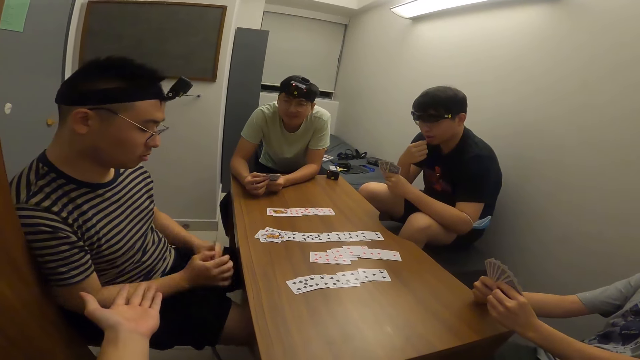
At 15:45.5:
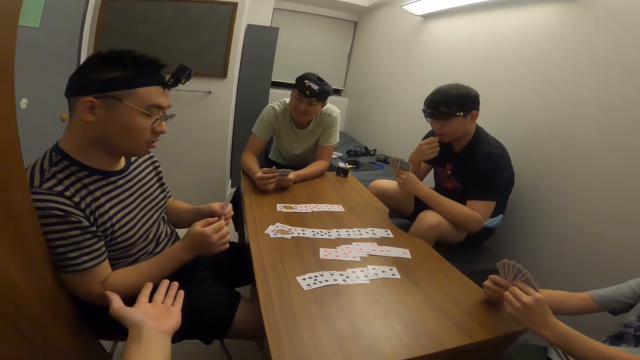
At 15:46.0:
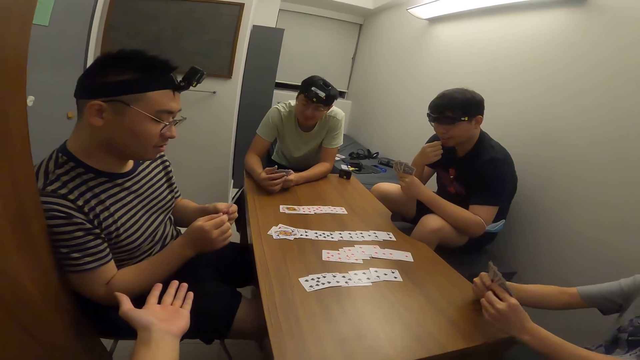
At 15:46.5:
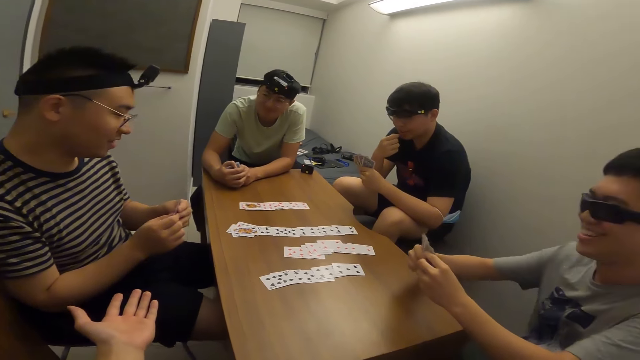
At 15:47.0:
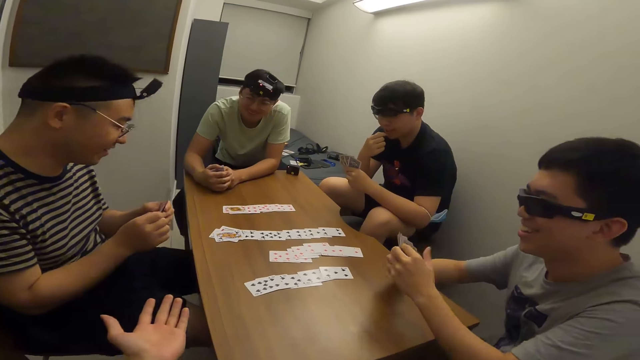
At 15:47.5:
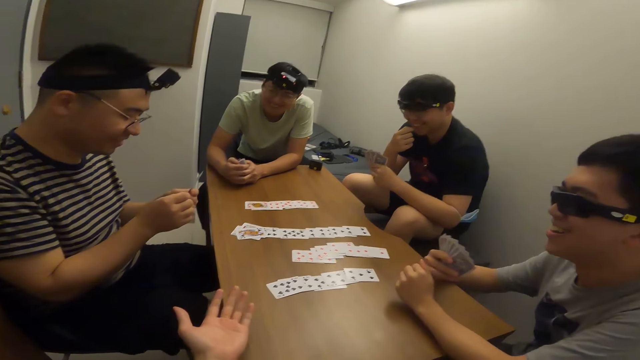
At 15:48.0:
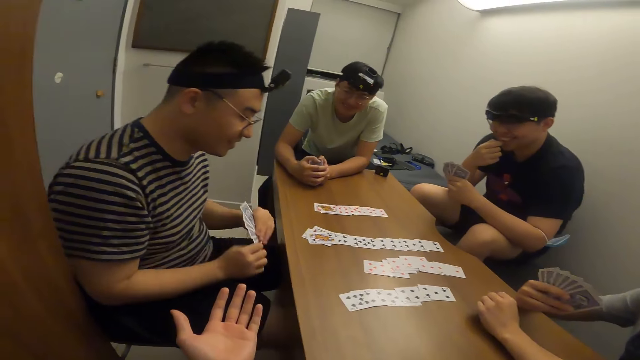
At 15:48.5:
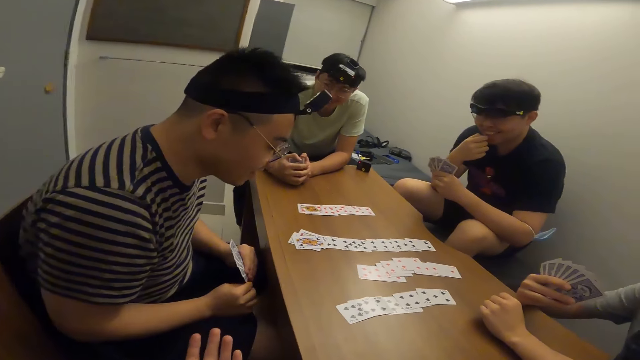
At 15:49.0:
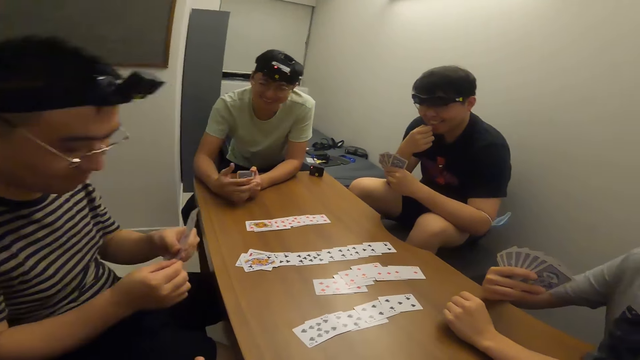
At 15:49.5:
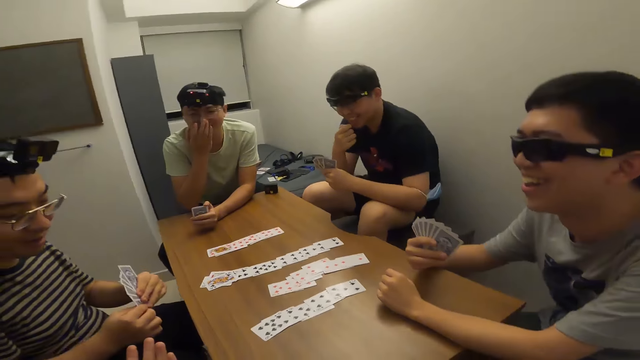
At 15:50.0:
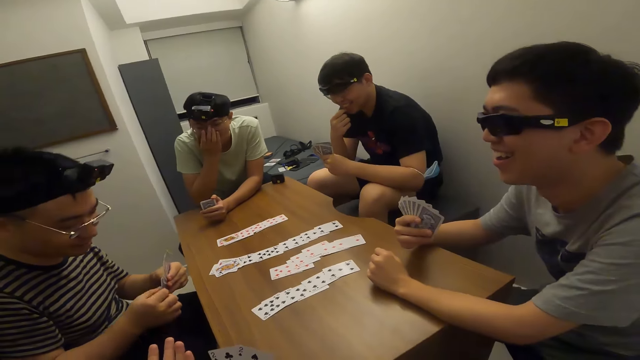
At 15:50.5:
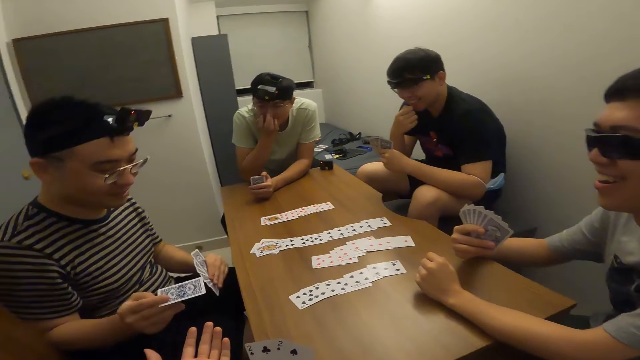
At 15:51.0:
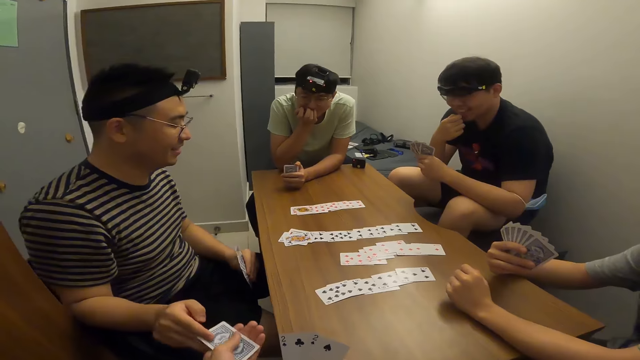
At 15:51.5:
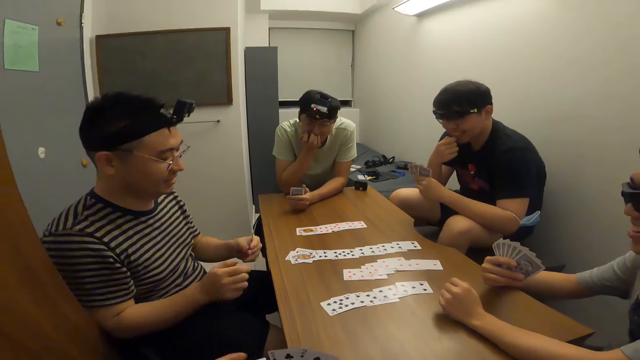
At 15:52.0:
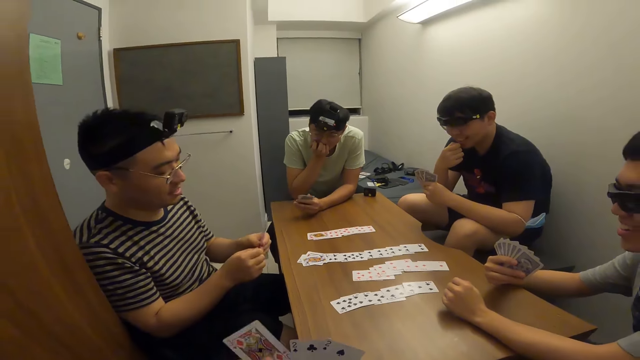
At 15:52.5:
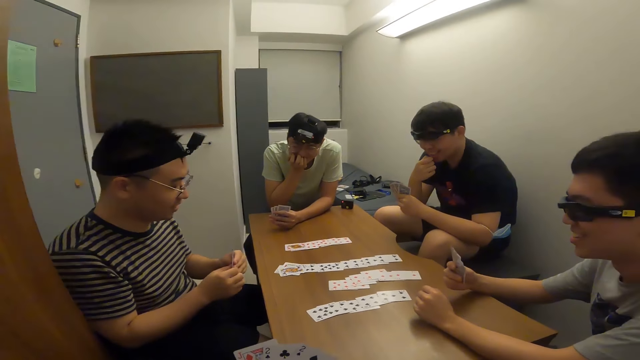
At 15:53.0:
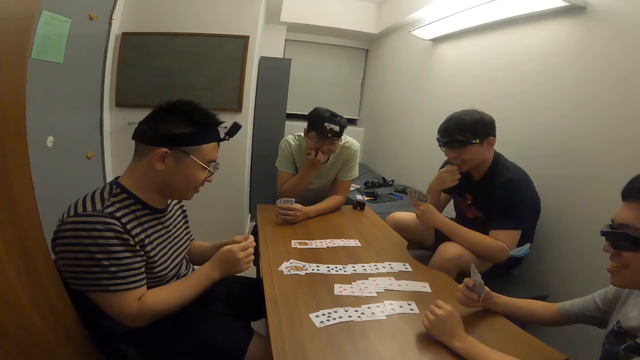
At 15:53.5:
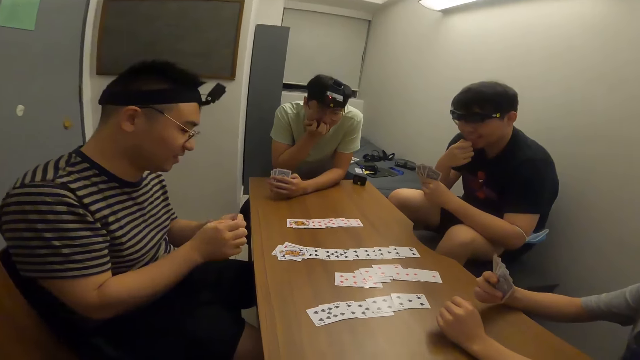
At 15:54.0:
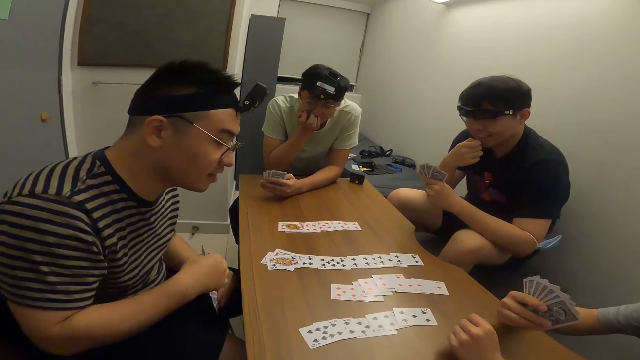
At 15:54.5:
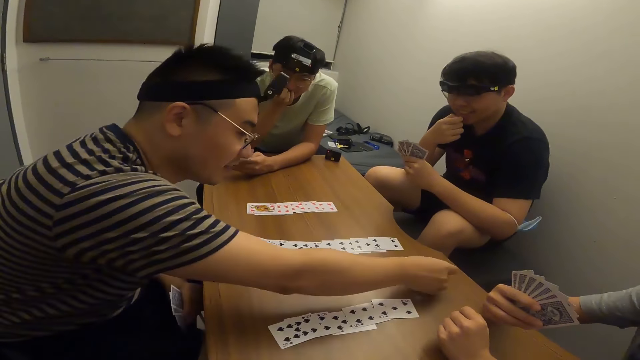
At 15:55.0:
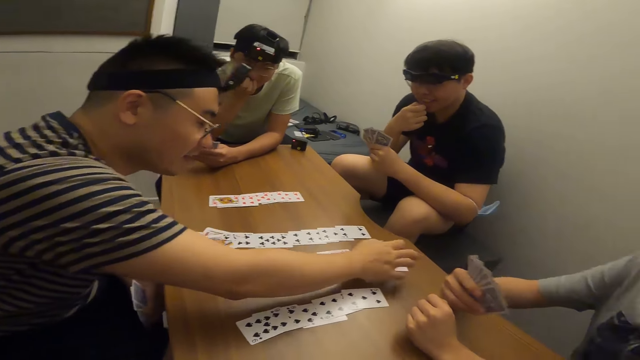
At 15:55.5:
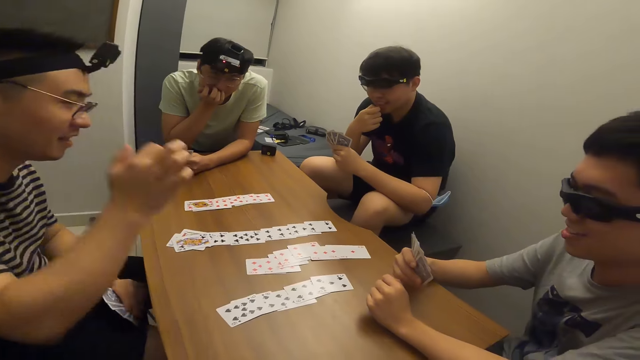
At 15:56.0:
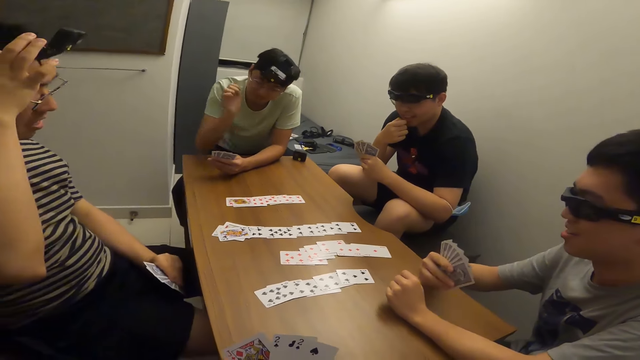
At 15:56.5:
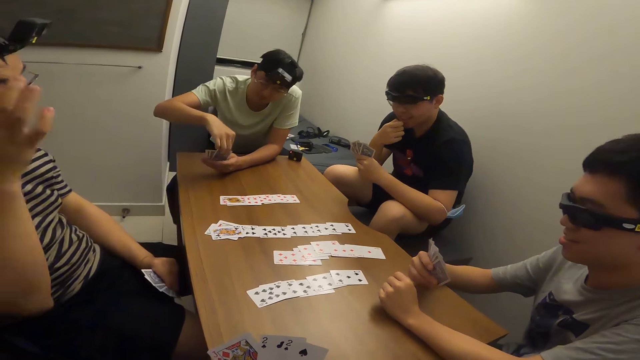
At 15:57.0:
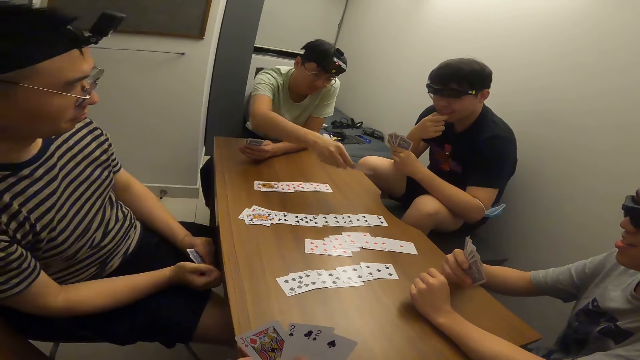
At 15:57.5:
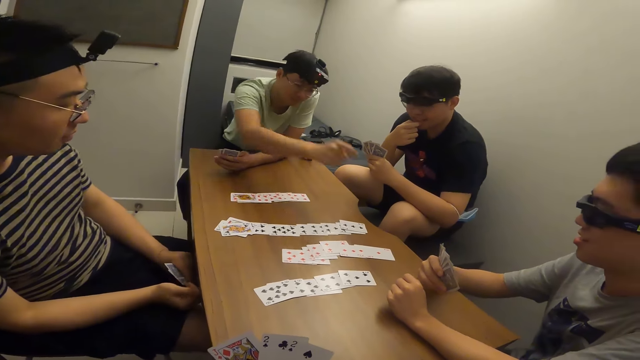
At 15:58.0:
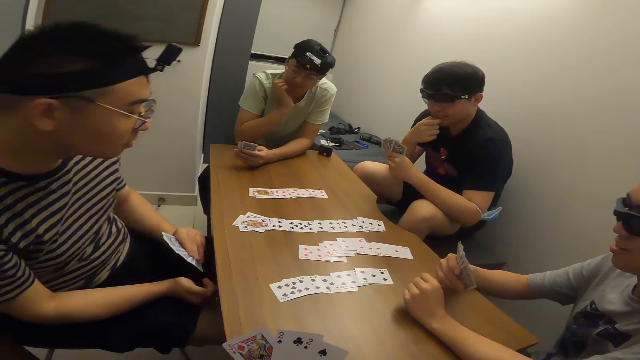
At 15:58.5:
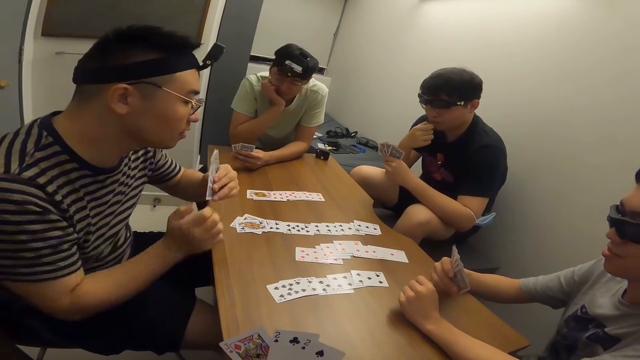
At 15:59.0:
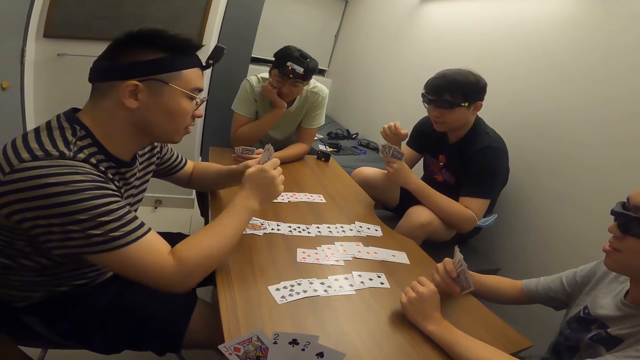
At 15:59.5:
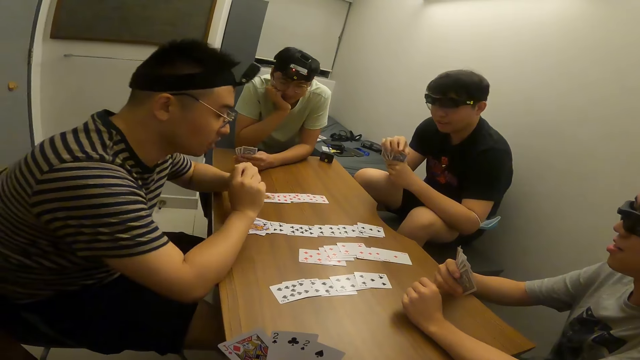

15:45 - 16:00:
A man passes a card to the camera wearer with his right hand. The man places a card on the table with his right hand. Another person places a card on the table.

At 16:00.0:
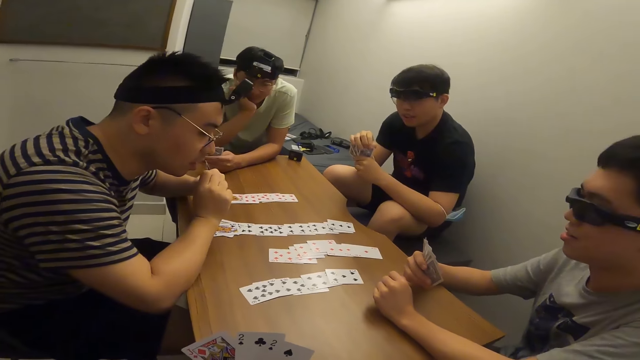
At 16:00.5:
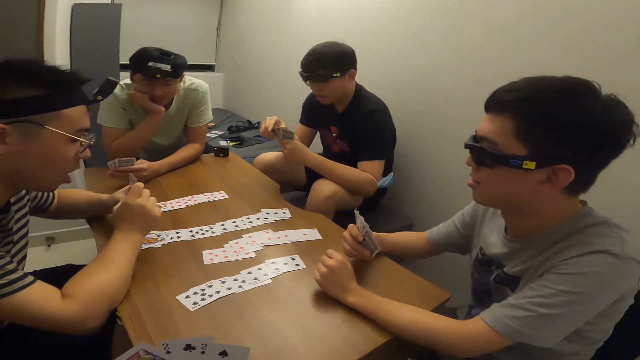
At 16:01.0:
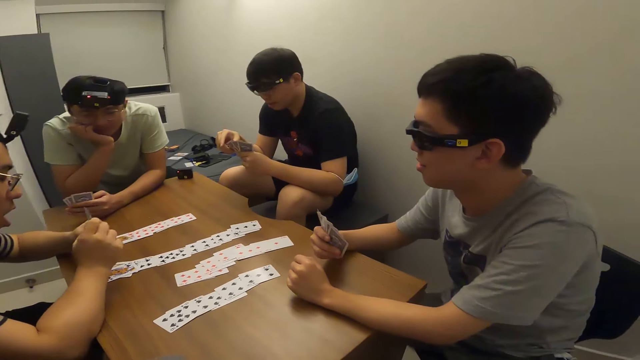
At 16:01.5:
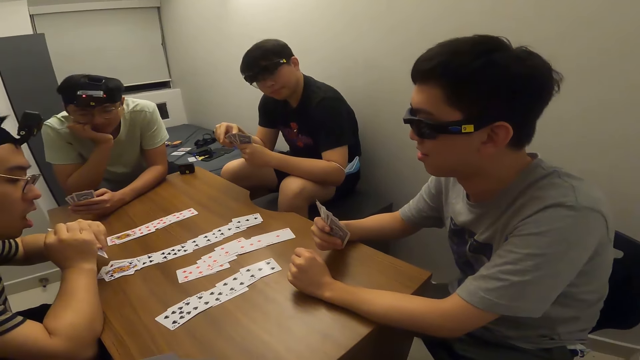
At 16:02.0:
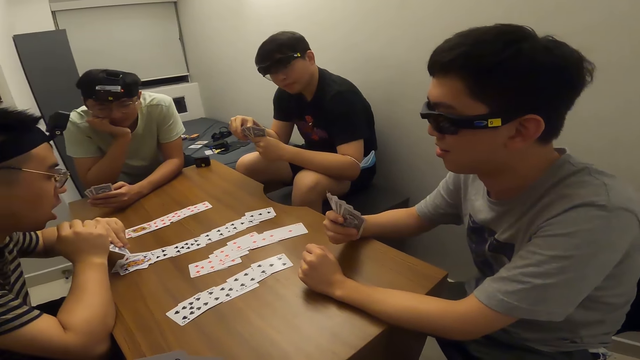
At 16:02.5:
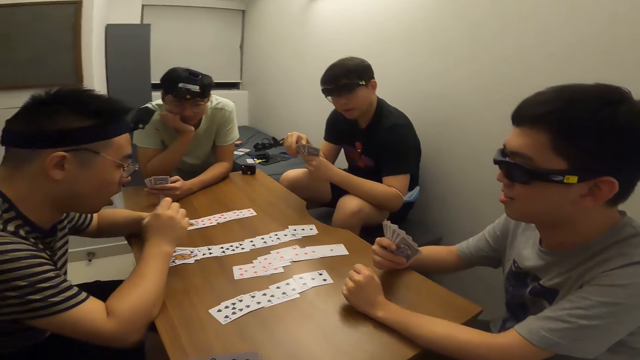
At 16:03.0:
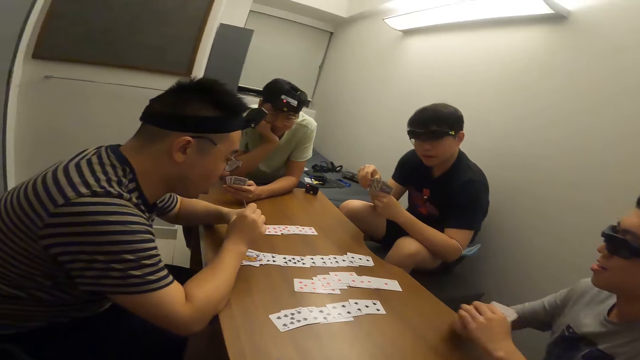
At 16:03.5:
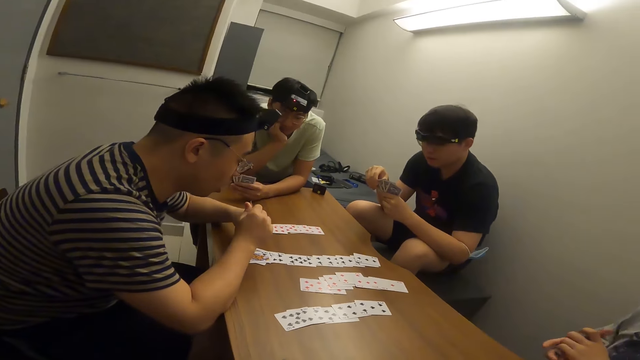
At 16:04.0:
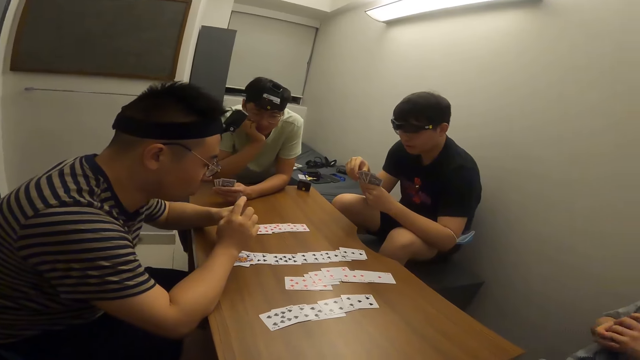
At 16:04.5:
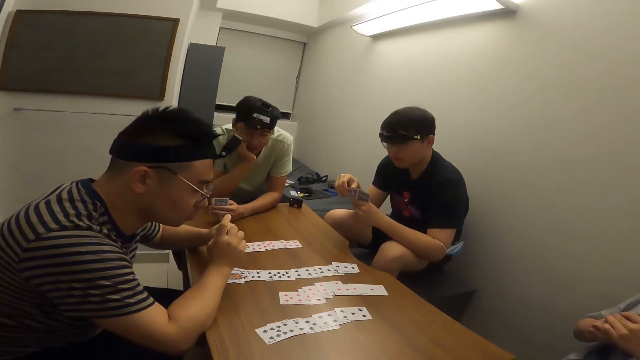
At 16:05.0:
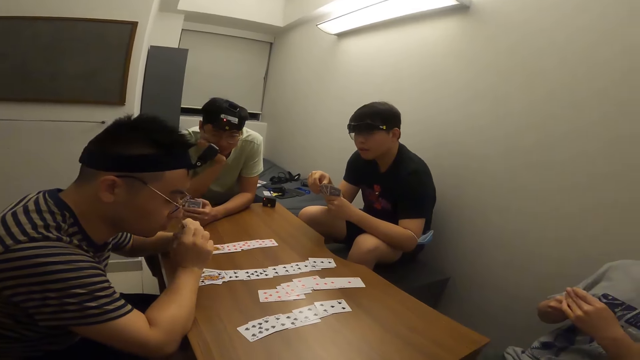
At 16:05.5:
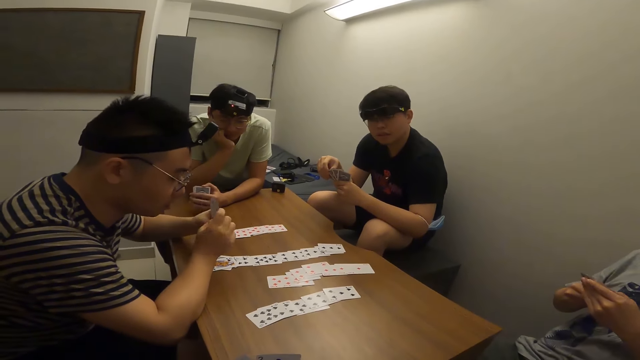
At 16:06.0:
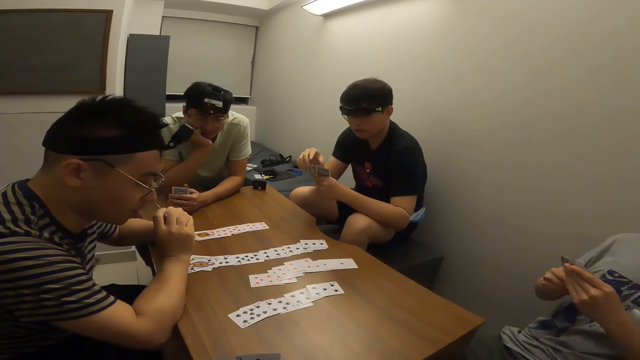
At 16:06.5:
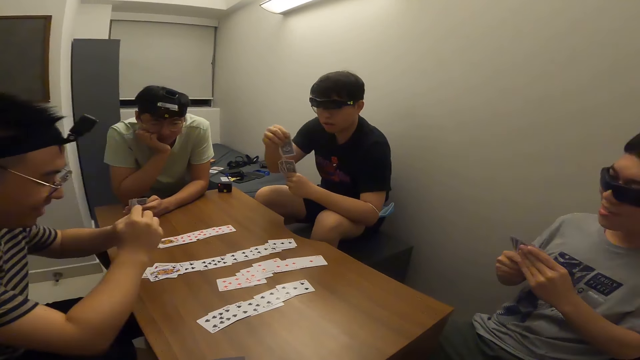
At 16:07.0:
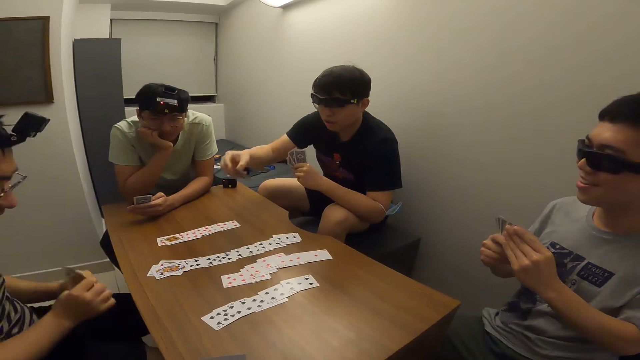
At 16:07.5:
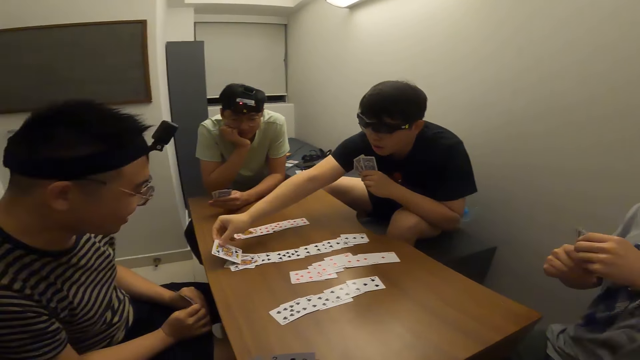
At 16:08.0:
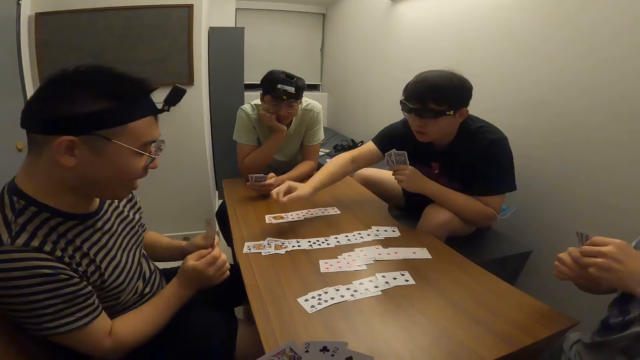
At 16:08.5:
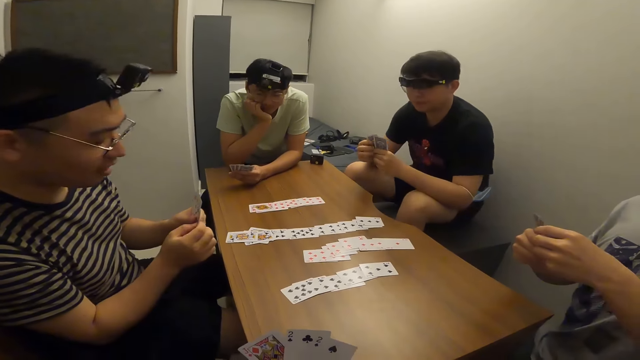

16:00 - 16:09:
A man places a card on the table with his right hand.
